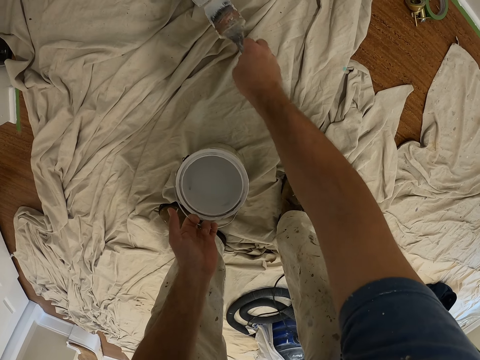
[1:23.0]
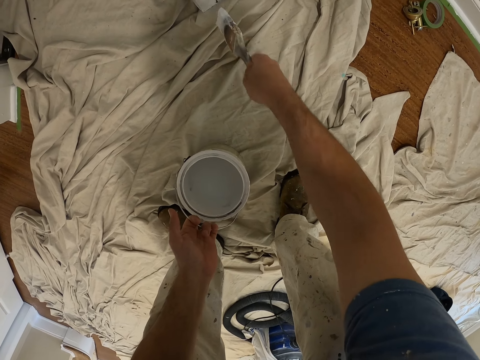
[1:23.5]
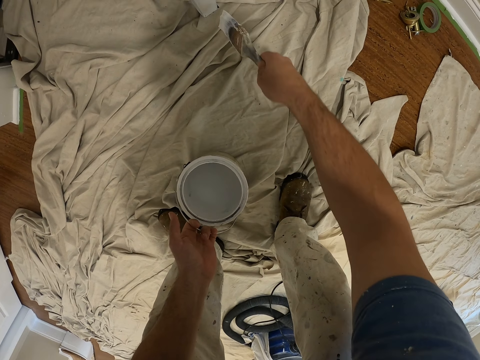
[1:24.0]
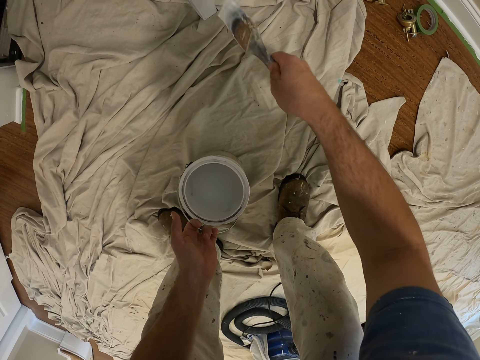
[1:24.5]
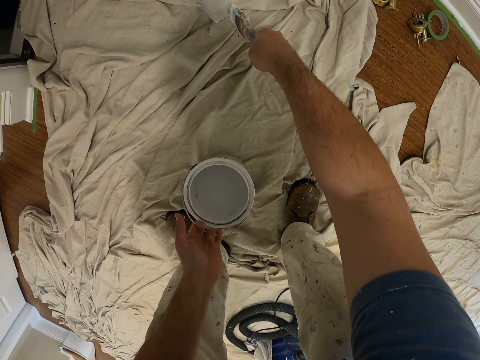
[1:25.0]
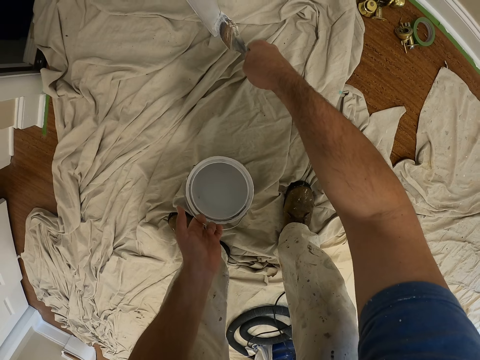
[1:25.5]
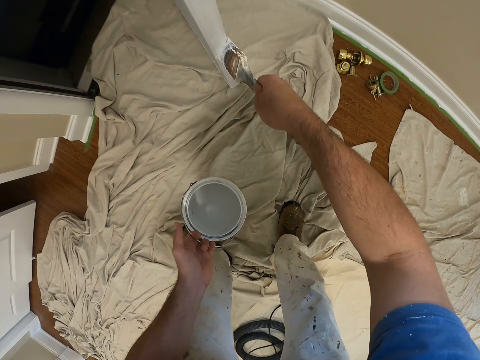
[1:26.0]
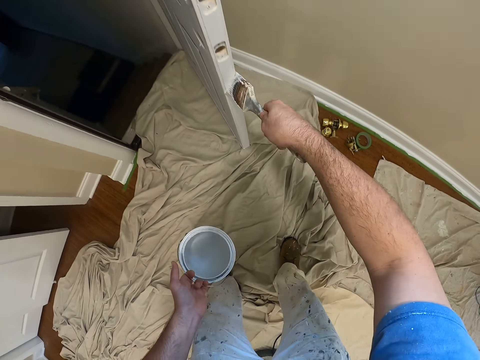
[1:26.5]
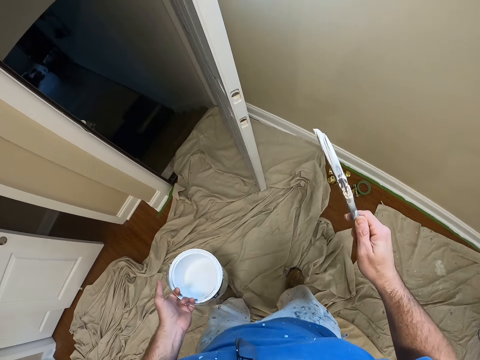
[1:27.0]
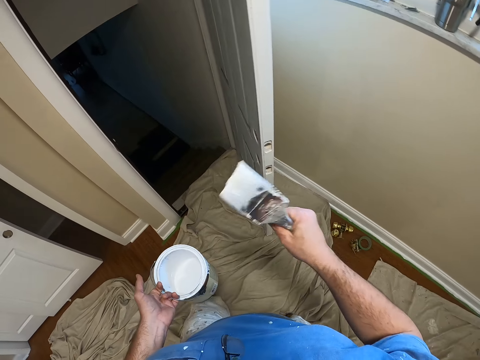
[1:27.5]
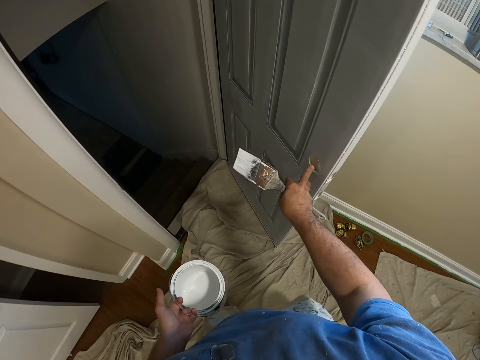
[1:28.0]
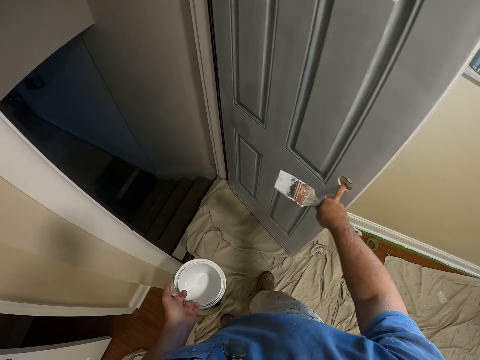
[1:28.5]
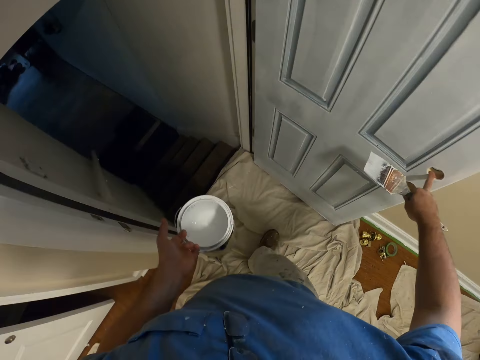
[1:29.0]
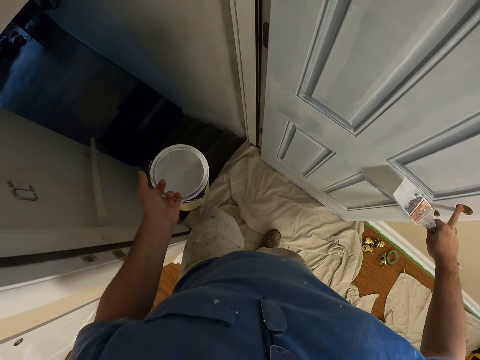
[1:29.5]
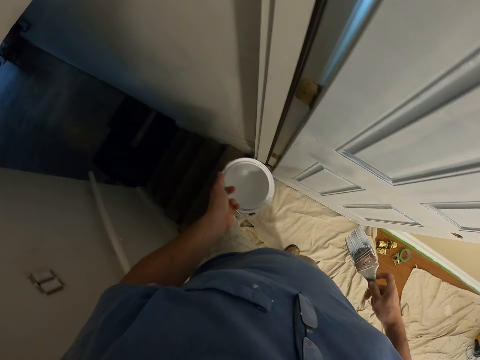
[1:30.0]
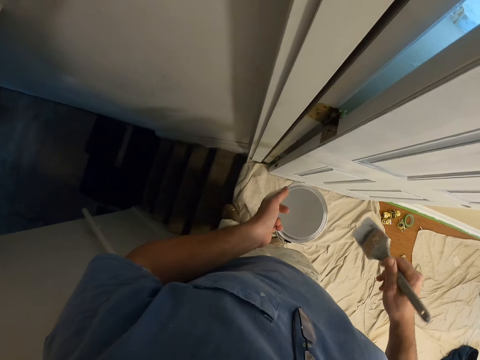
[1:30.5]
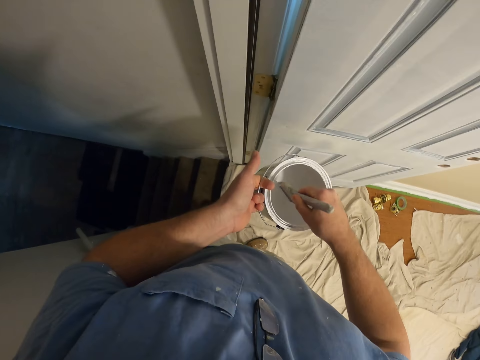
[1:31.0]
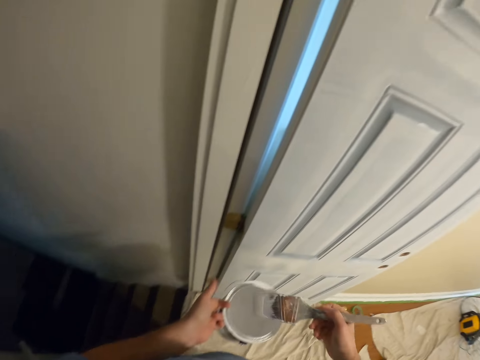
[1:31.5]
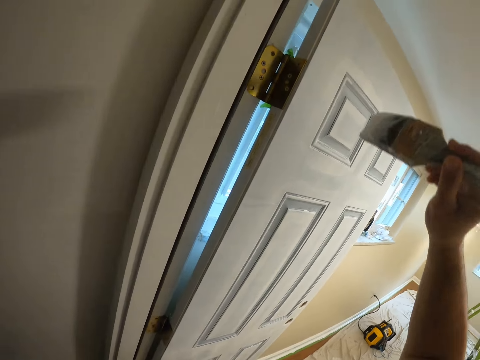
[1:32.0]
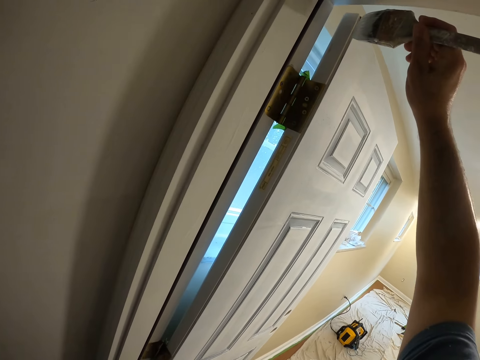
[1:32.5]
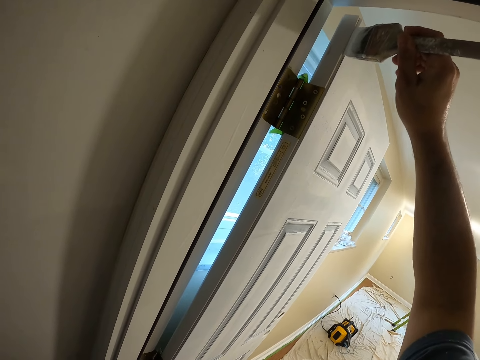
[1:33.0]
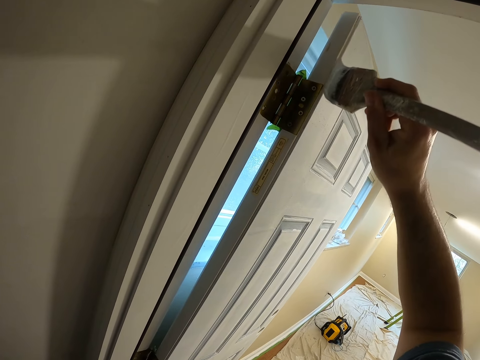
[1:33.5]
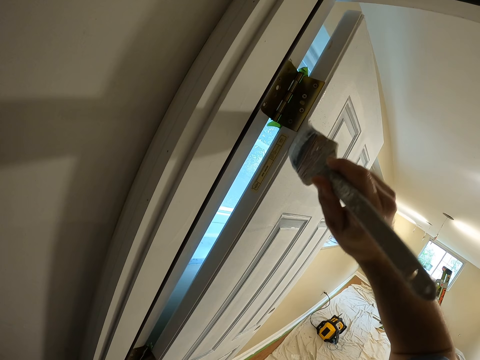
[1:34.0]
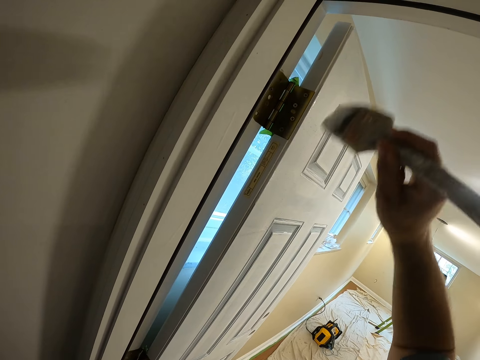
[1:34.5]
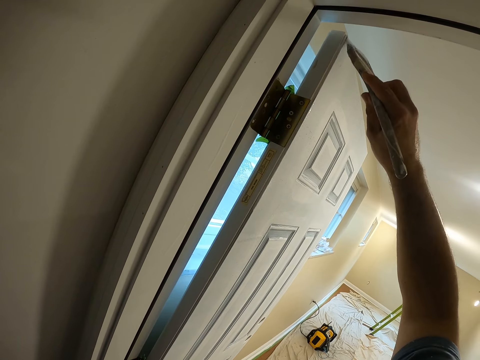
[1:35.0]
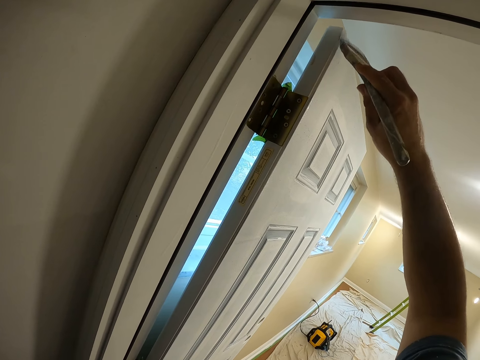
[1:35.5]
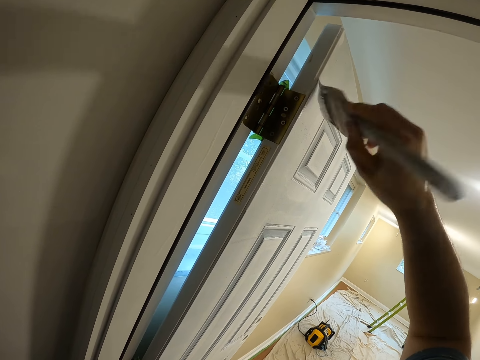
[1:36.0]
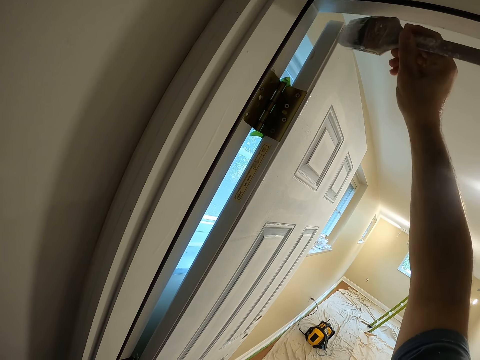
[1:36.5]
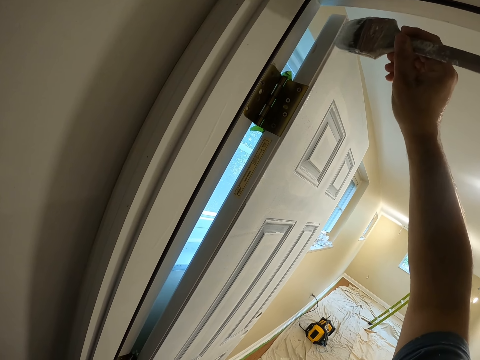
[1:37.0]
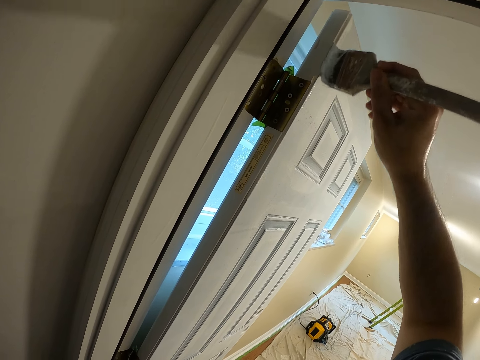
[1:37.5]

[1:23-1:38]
The camera wearer pushes the door with his finger. He walks towards the stairs in the room. He opens the door. He adds paint to the painting brush inside a paint container. He paints the door in the room.

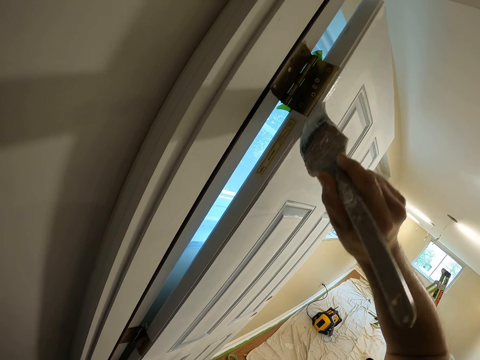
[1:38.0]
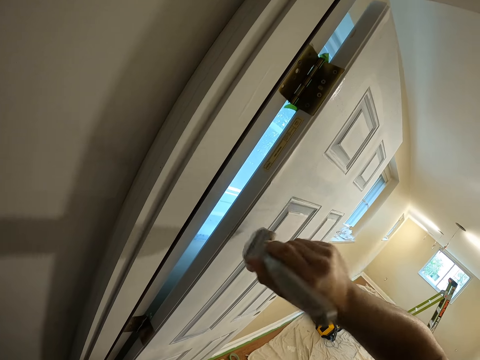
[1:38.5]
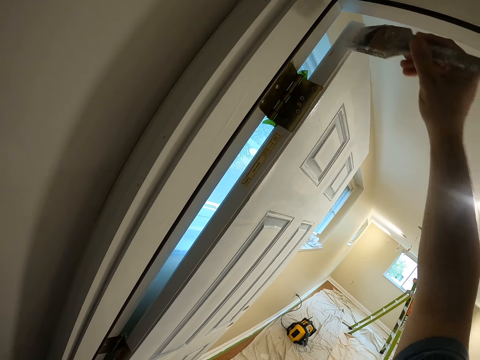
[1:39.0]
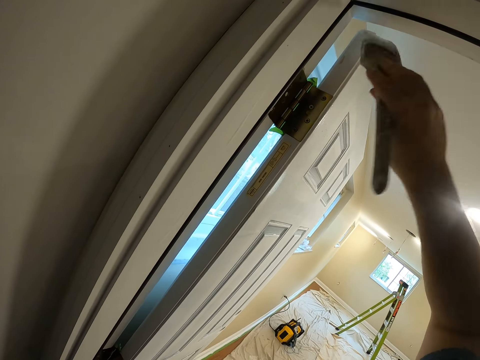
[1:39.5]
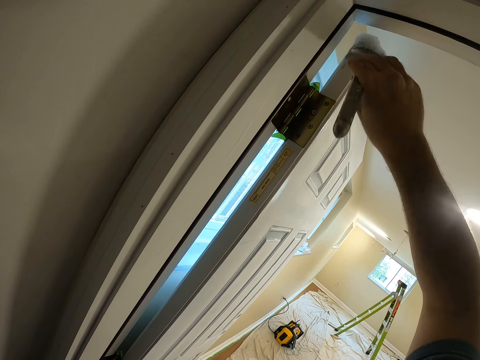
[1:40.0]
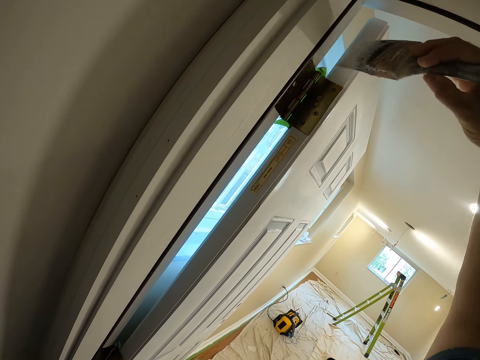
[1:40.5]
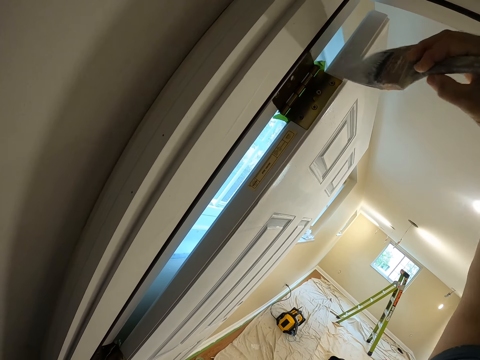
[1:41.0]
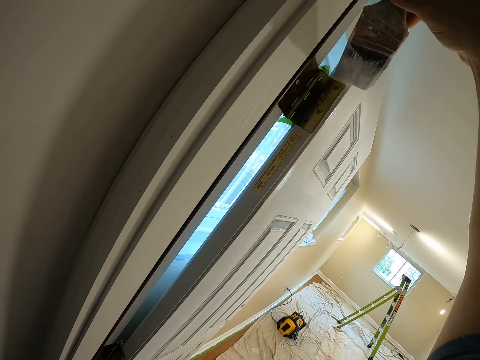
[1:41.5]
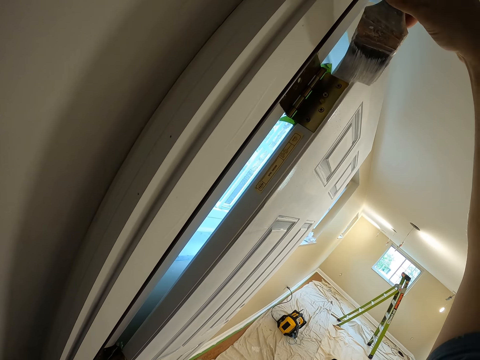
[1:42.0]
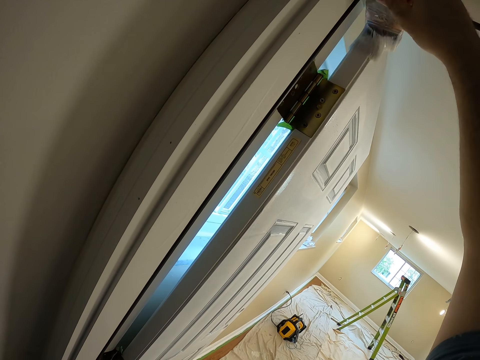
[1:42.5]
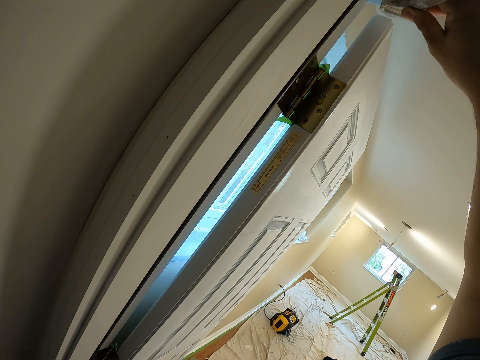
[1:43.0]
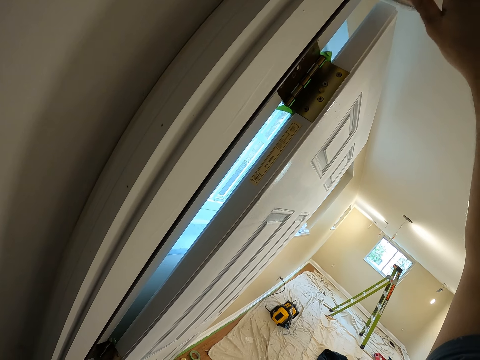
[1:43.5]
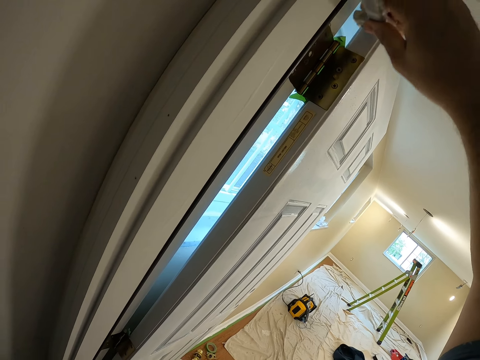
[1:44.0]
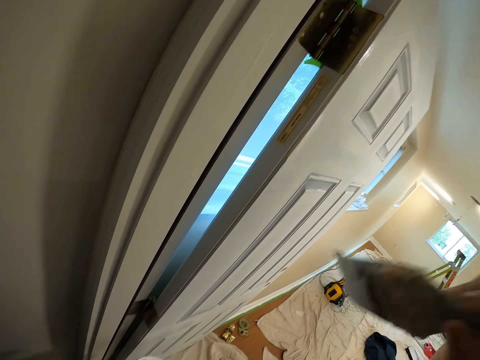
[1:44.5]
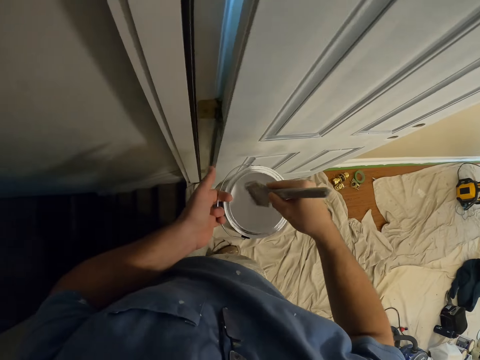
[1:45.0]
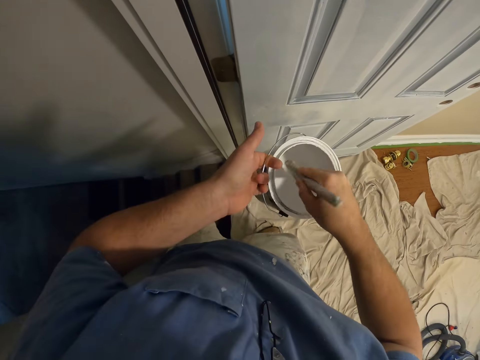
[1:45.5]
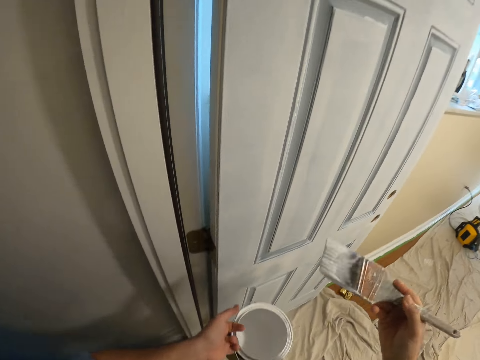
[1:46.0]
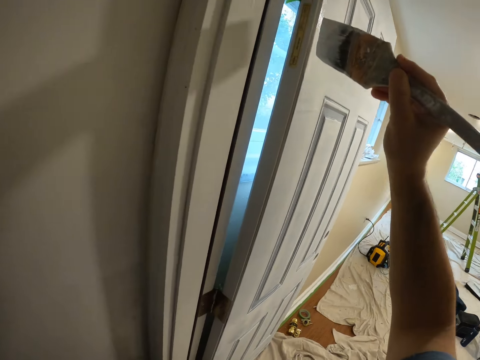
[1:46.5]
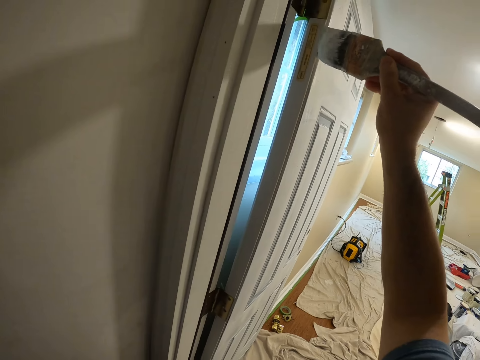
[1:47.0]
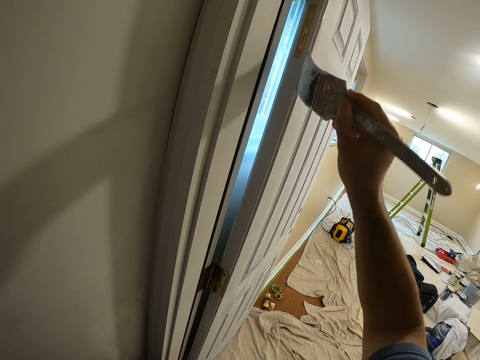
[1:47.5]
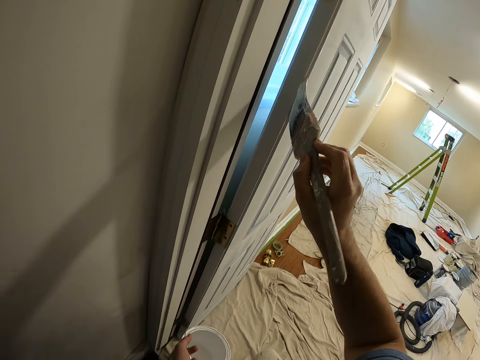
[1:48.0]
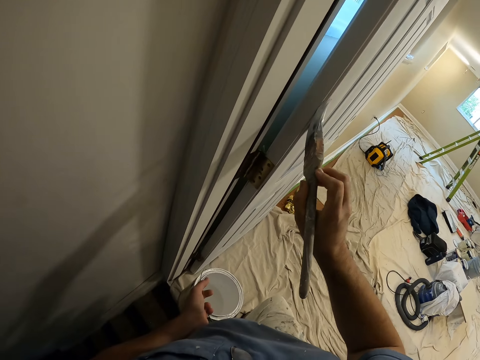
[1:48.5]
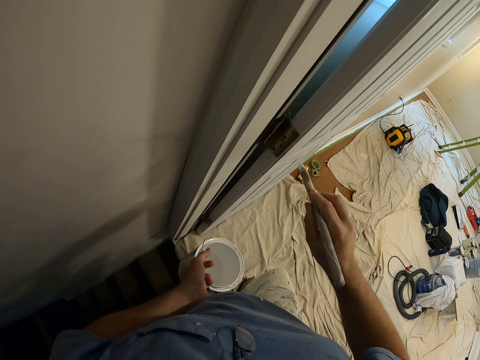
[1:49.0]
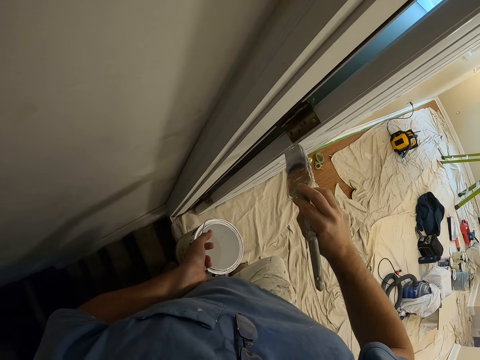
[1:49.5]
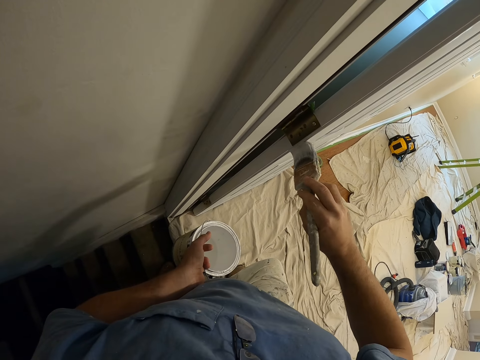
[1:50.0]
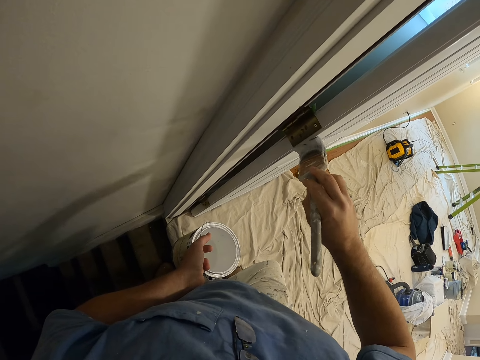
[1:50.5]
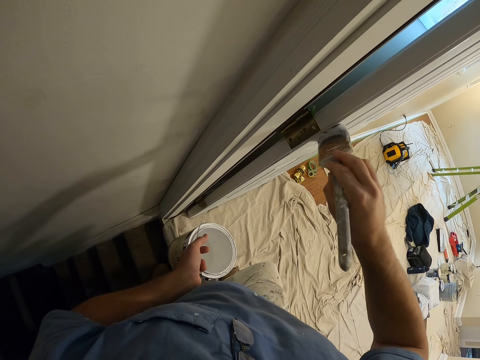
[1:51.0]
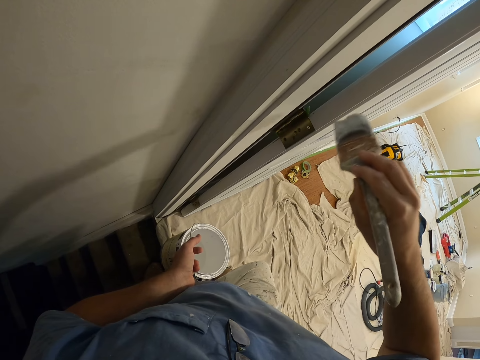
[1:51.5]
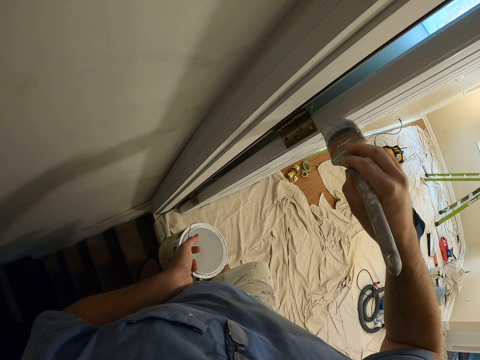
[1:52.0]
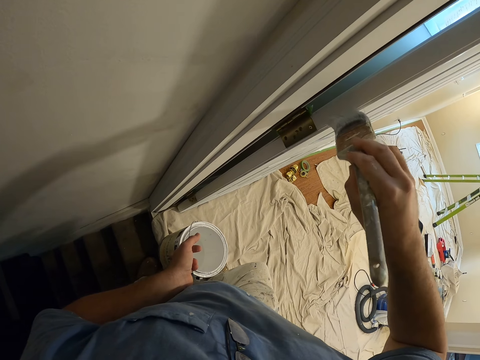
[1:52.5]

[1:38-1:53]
The camera wearer adds paint to the painting brush inside a paint container. They paint the door in the room.
